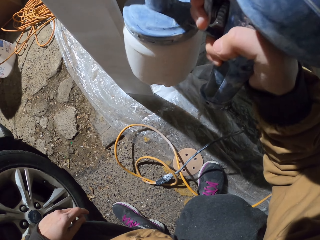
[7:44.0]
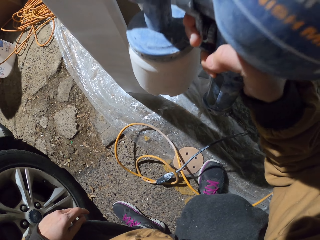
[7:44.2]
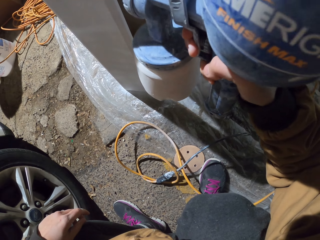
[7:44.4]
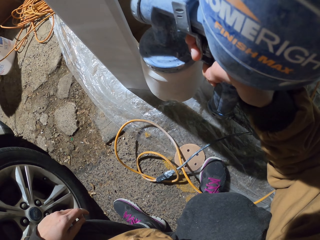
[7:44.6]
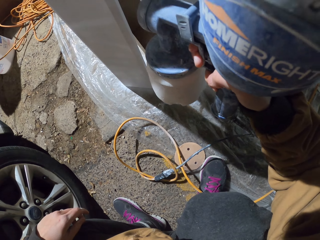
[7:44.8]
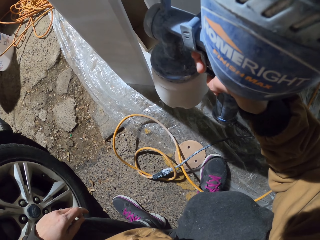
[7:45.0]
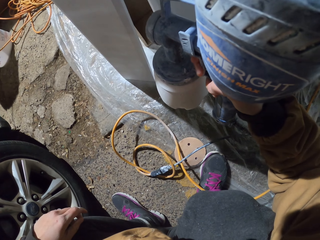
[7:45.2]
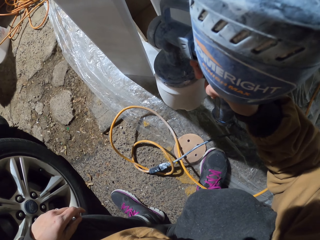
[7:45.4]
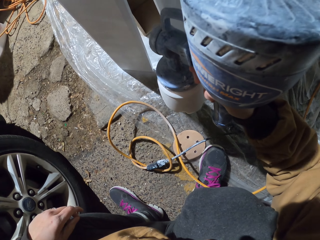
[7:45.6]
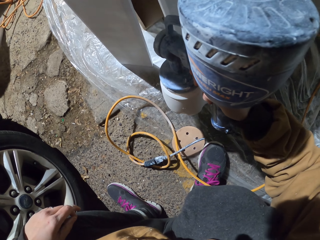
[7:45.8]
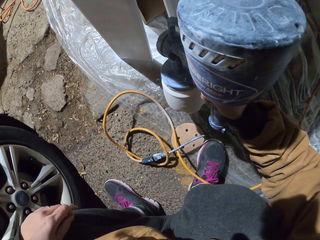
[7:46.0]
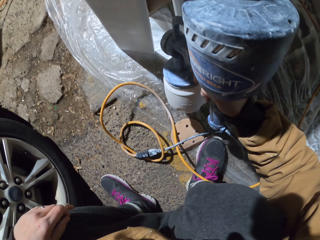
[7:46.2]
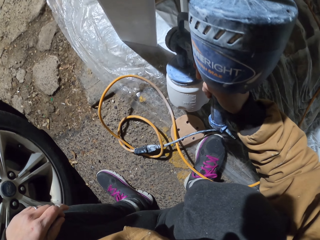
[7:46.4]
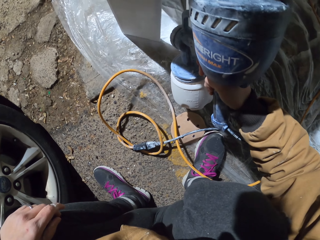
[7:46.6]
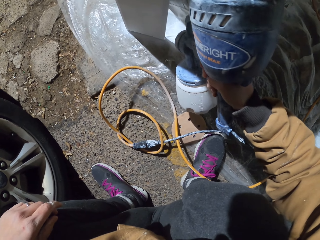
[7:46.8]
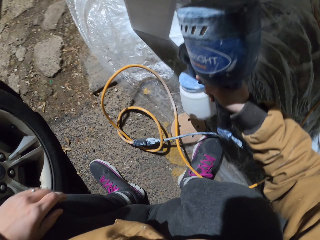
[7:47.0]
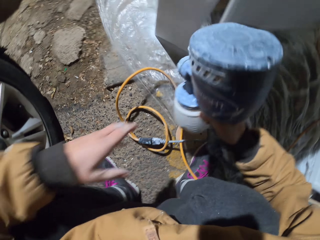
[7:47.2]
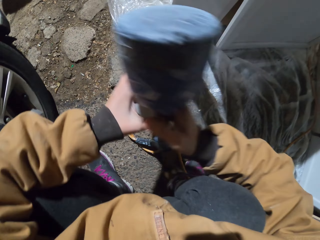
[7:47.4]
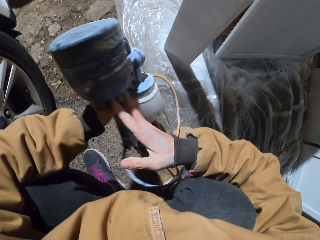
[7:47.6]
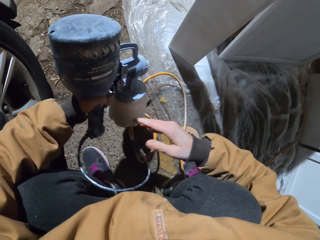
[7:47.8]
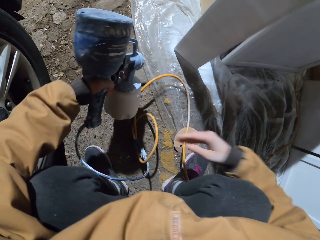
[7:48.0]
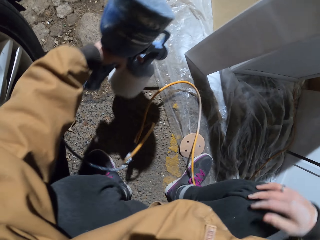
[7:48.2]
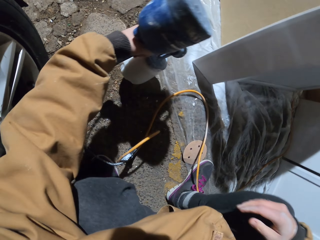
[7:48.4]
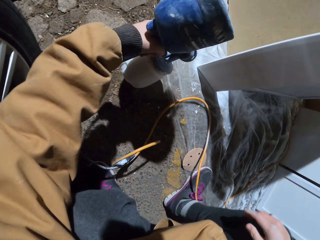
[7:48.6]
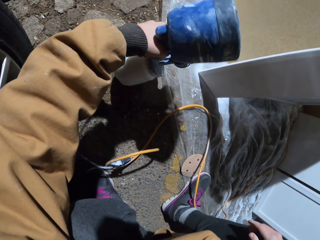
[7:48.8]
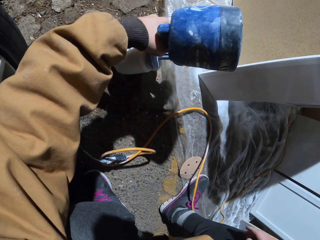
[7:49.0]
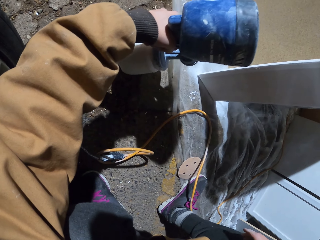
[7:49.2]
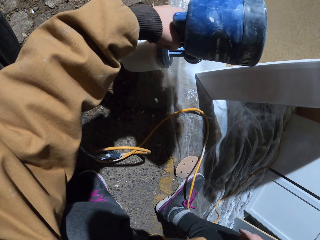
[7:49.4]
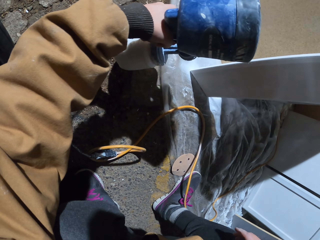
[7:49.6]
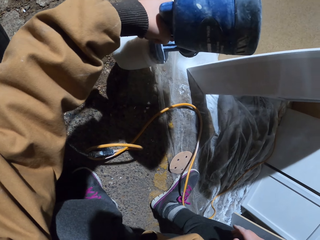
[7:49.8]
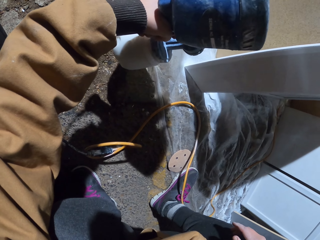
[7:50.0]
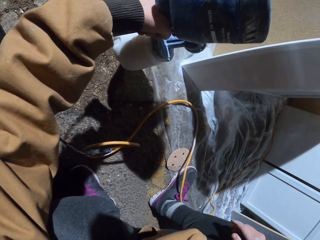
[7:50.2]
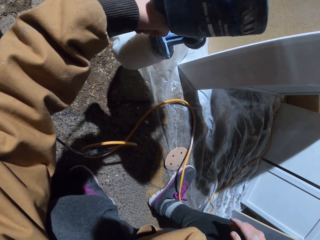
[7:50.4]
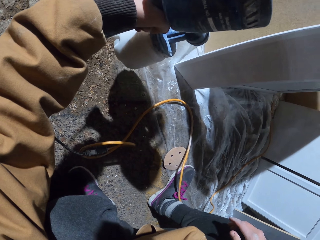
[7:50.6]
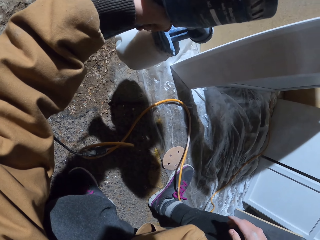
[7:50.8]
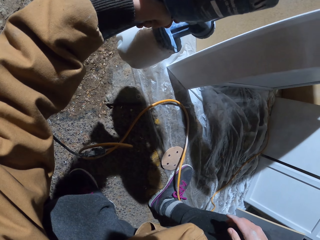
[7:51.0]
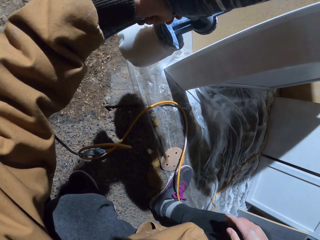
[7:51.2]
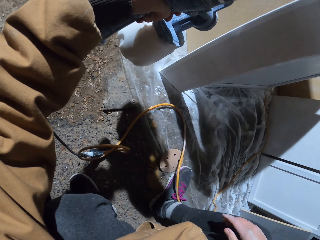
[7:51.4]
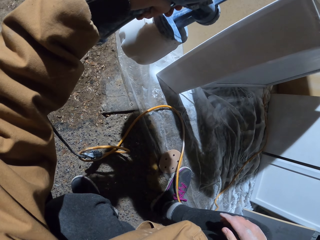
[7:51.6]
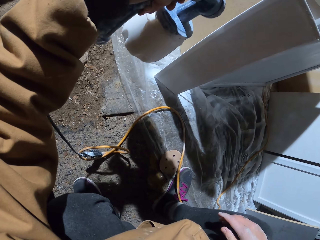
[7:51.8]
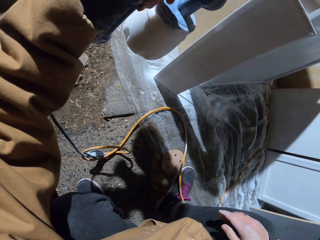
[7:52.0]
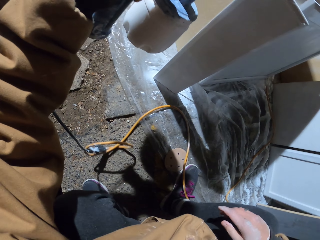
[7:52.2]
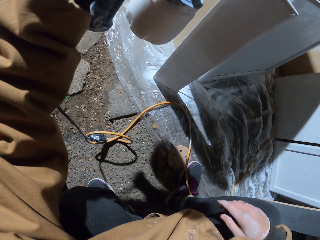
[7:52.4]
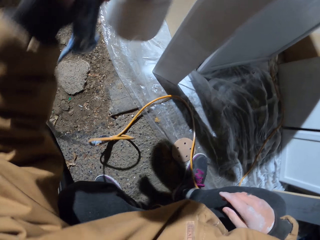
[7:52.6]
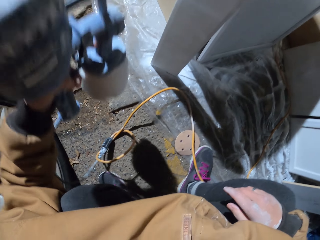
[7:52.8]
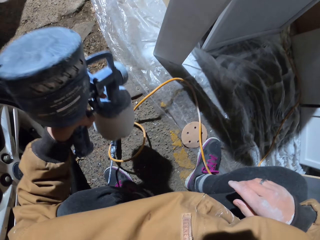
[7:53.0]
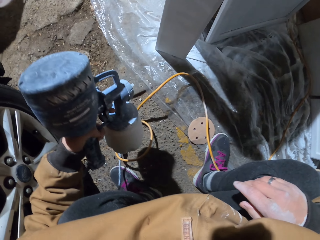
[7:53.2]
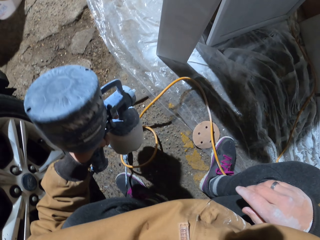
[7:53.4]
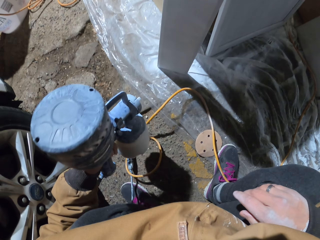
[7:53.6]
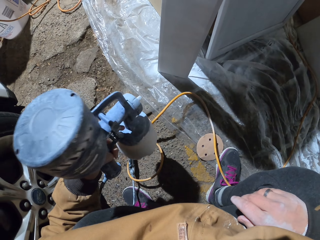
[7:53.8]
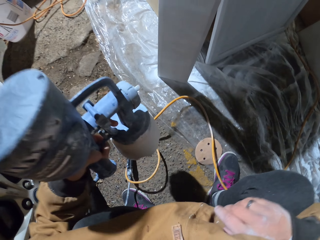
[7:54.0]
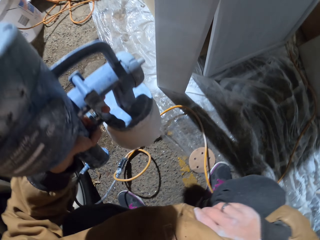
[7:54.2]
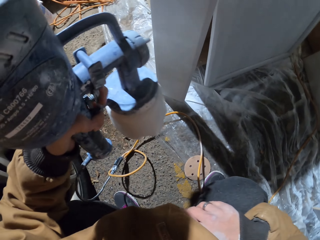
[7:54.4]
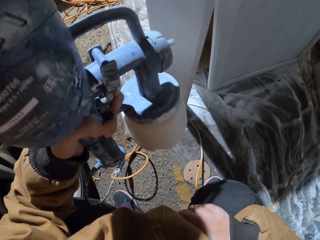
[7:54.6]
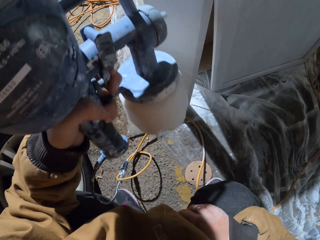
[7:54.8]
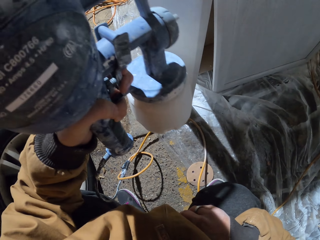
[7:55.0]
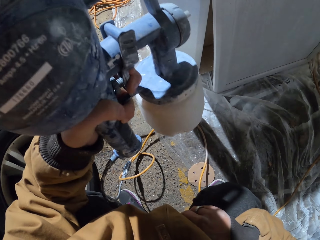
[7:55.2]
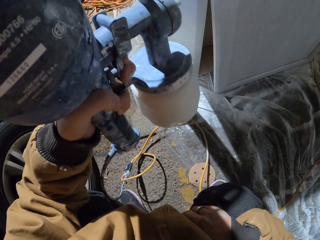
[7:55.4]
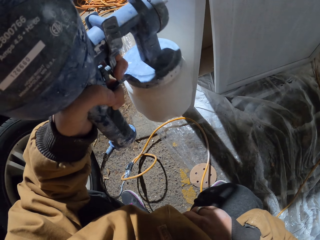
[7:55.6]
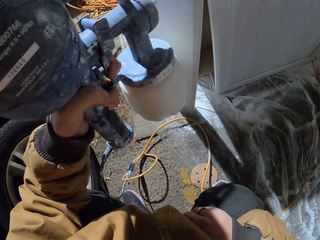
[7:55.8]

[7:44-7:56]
The camera wearer transfers the spraying gun to his other hand. He sprays the wood with the HOMERIGHT machine. He sprays the piece of wood vertically.

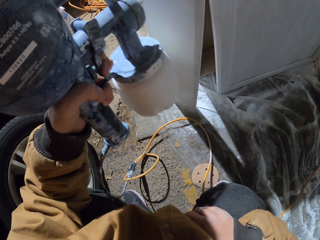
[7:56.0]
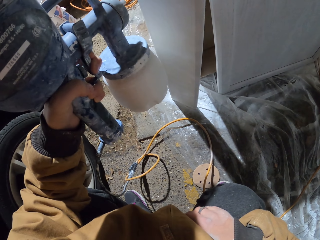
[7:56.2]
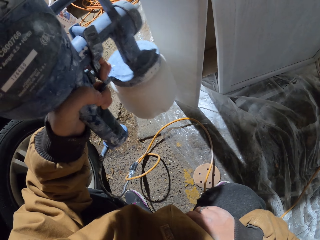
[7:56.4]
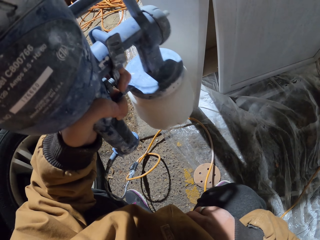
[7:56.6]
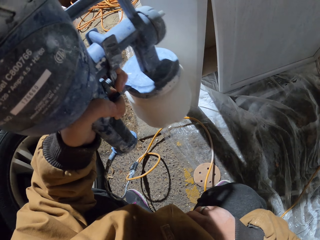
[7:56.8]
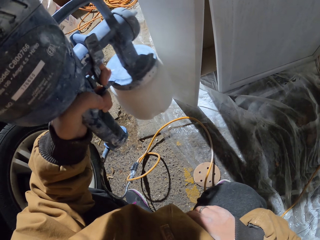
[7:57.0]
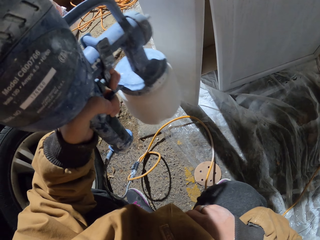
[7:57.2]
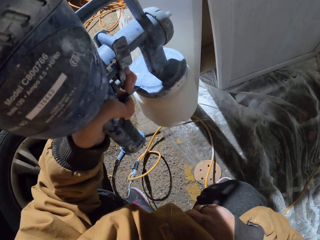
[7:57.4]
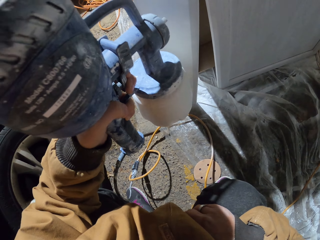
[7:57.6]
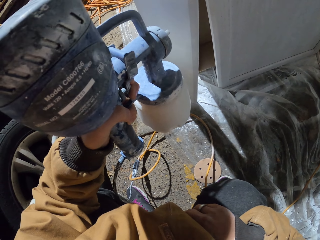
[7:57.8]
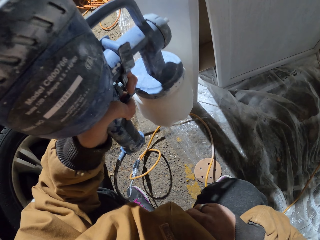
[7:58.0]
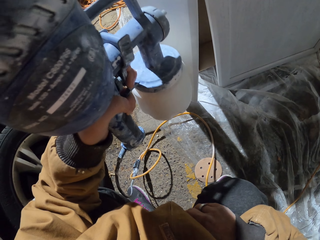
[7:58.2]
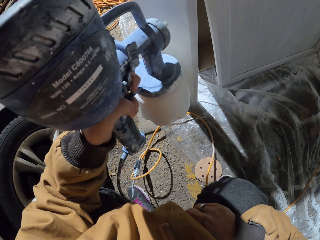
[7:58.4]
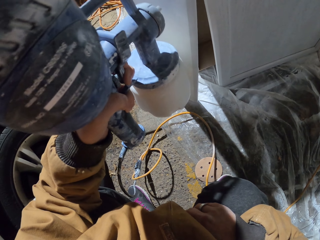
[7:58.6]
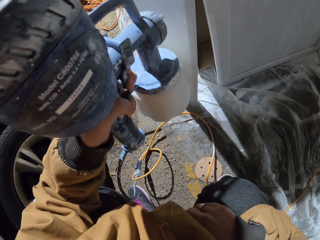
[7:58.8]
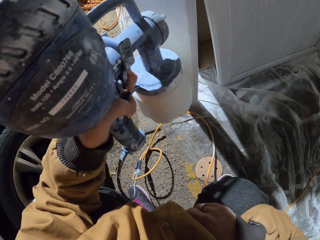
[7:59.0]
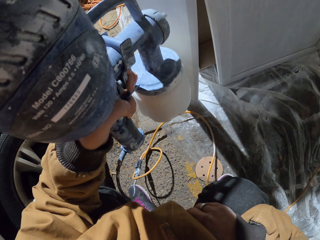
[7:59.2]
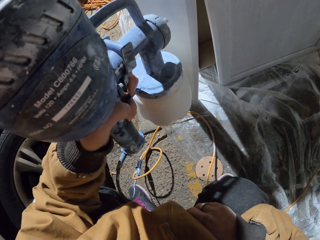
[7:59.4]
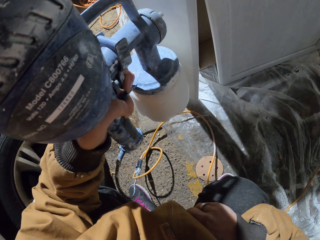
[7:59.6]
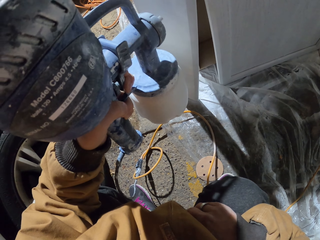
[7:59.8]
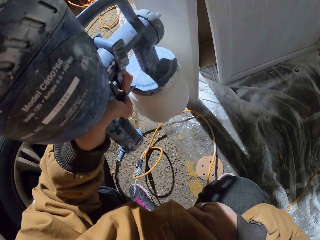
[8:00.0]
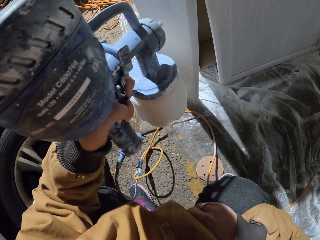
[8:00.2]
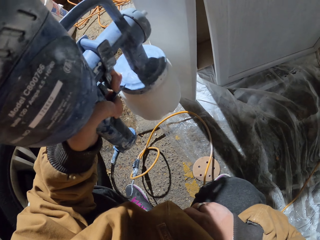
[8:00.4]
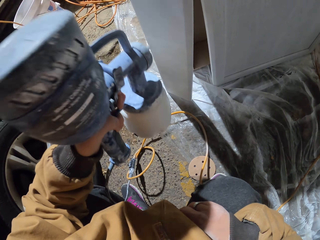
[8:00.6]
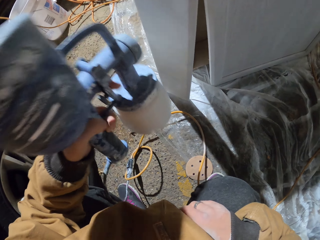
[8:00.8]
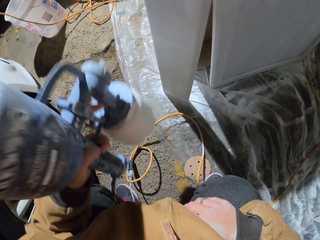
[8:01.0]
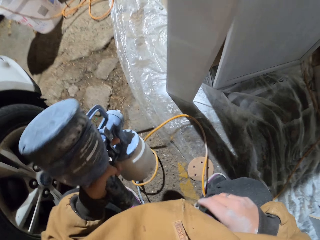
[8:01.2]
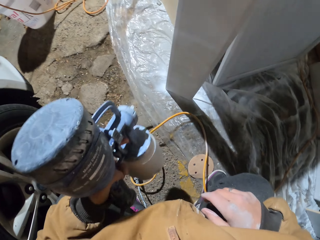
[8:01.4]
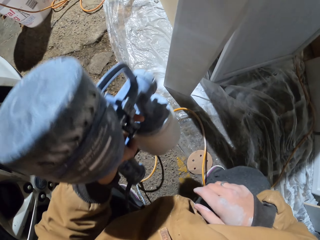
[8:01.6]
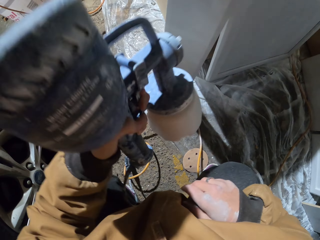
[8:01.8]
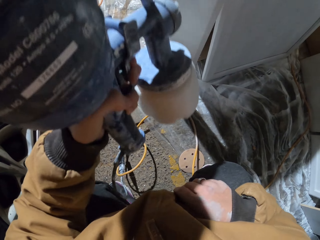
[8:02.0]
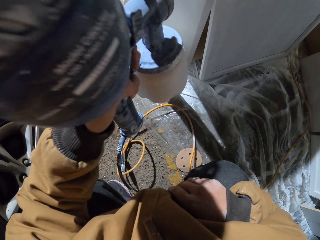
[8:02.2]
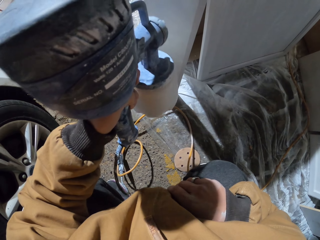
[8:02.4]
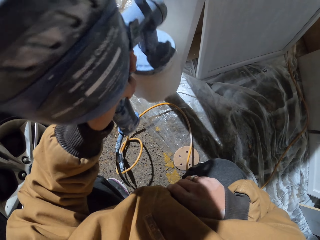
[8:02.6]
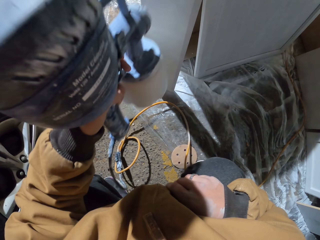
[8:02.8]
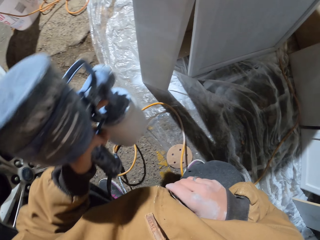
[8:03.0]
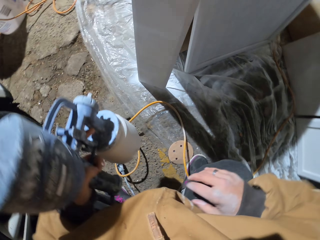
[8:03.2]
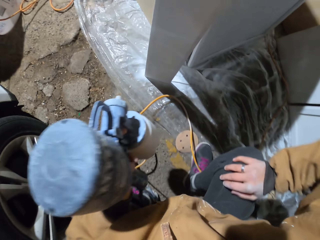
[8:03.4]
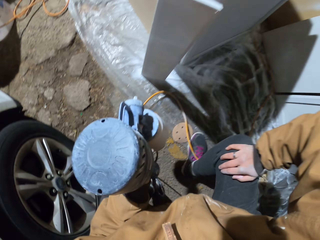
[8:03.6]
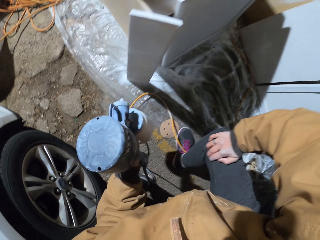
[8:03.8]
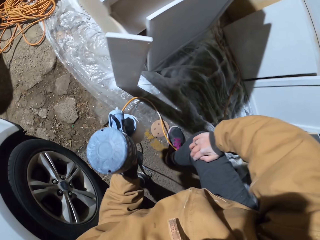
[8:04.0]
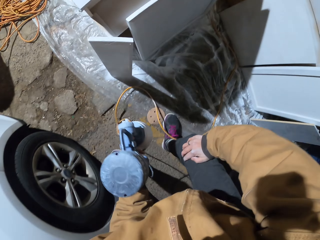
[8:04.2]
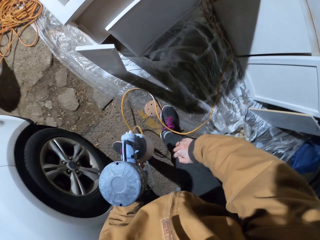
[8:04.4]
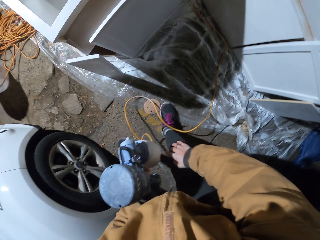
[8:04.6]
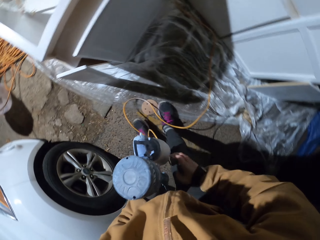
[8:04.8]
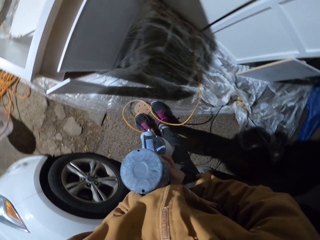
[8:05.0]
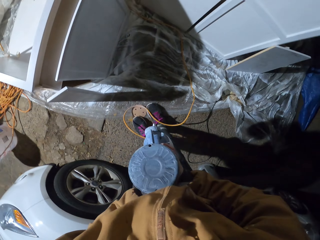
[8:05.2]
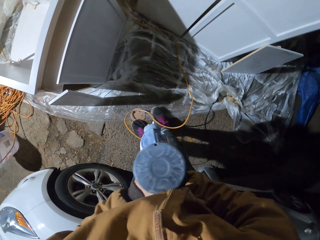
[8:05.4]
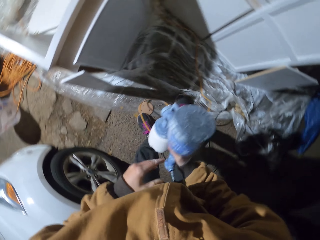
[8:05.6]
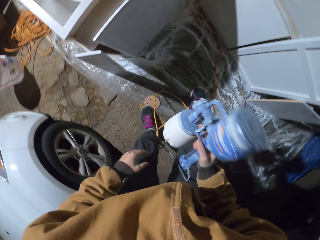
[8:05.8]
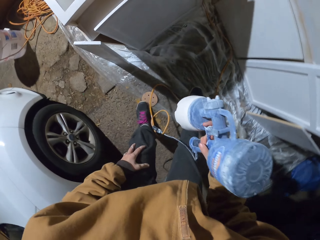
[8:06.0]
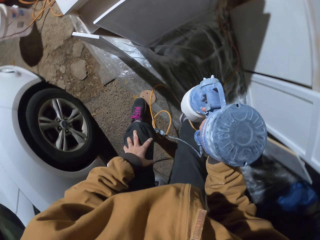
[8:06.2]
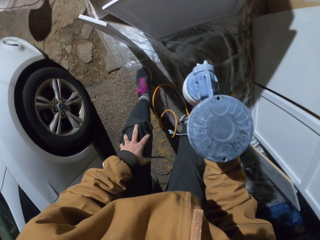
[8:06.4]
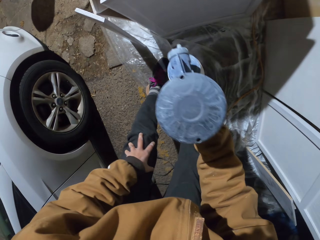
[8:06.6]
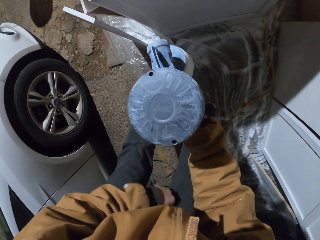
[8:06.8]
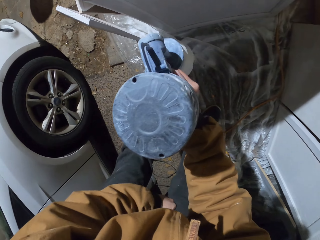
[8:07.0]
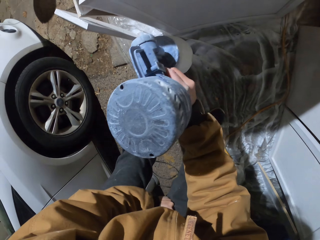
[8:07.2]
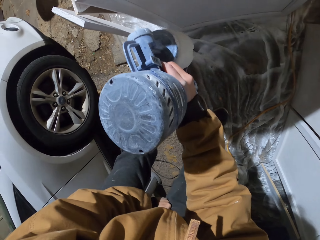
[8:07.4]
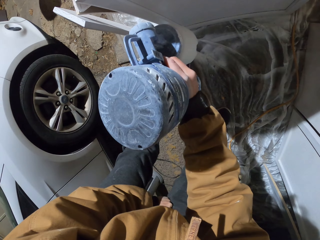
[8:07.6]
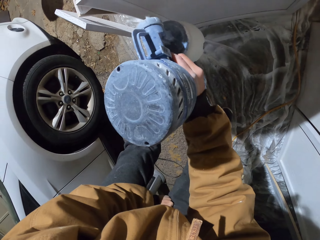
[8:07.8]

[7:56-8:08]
The camera wearer sprays the piece of wood horizontally. He transfers the spraying gun to his other hand. He walks.
